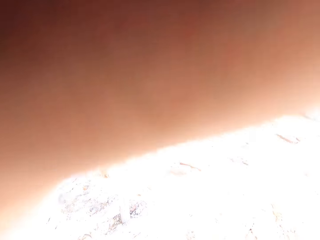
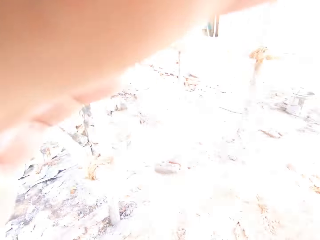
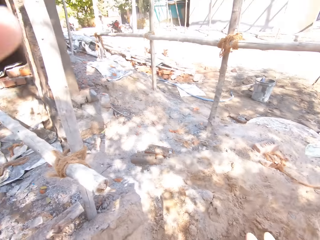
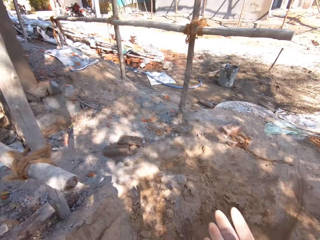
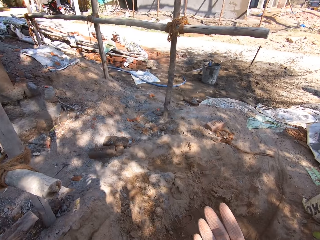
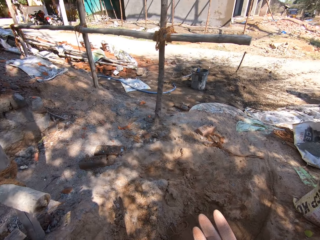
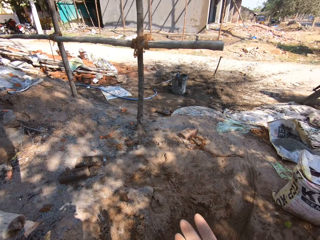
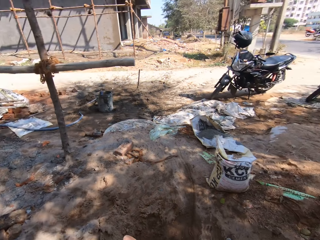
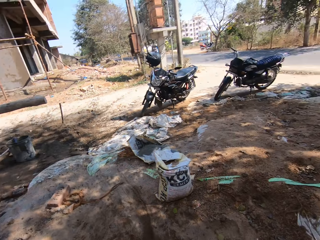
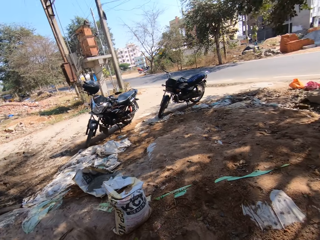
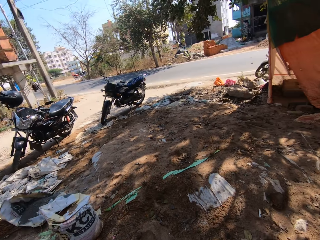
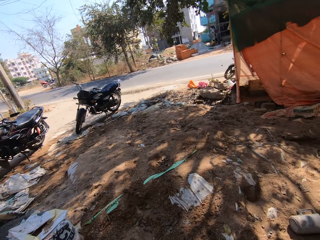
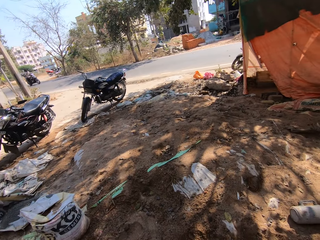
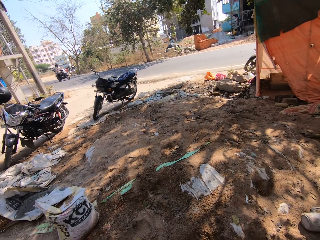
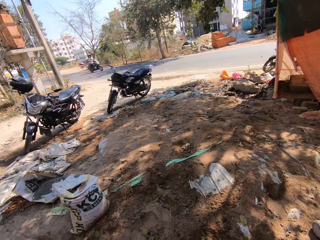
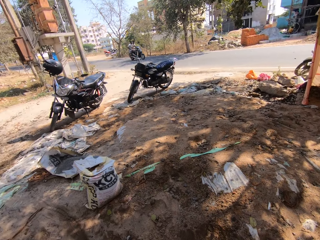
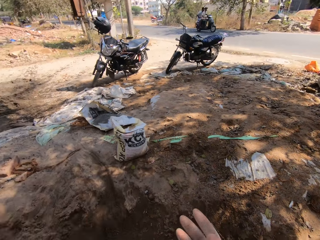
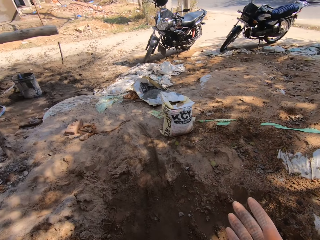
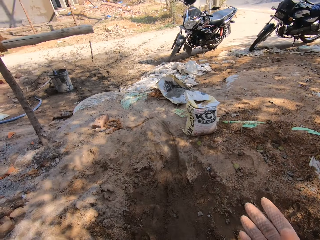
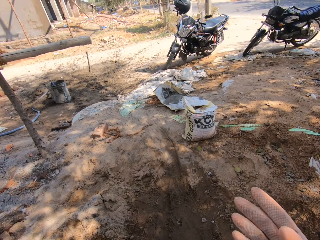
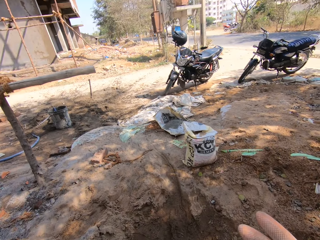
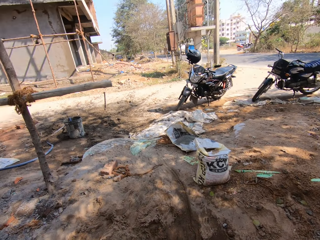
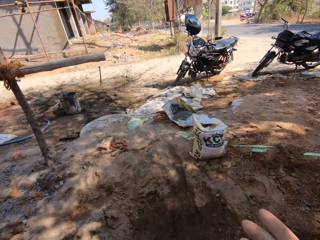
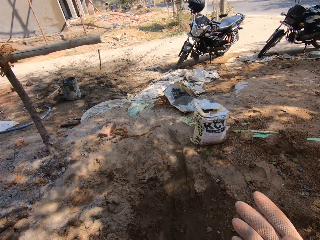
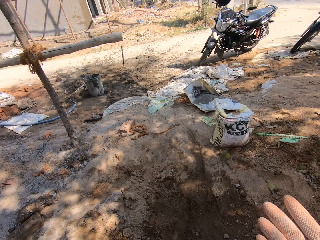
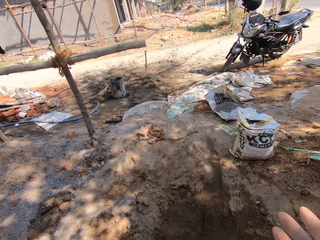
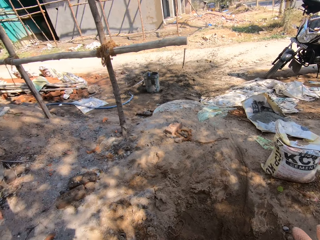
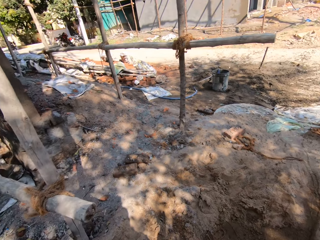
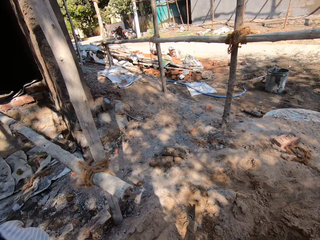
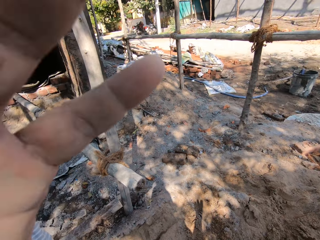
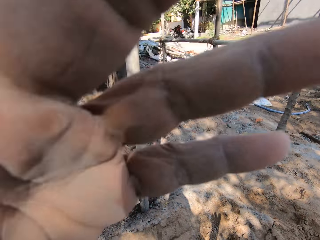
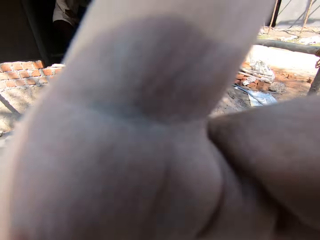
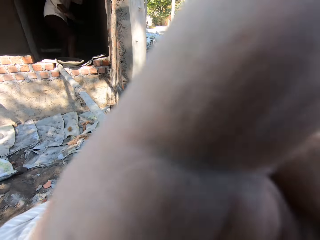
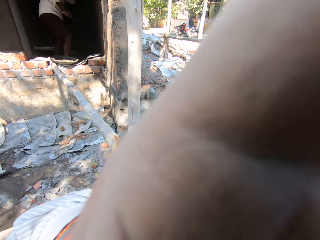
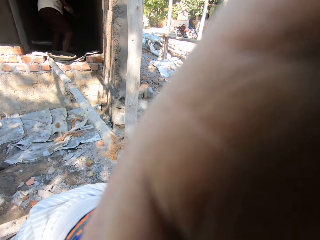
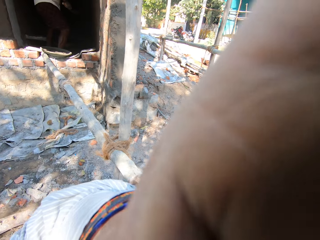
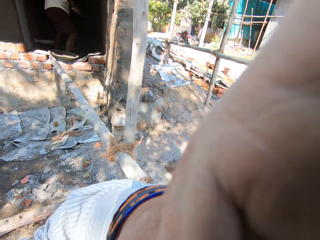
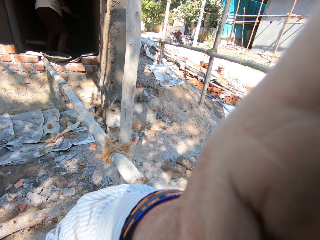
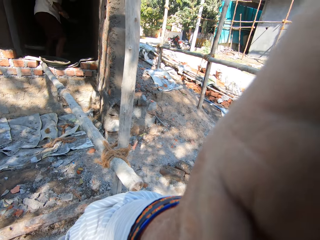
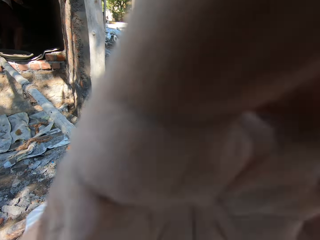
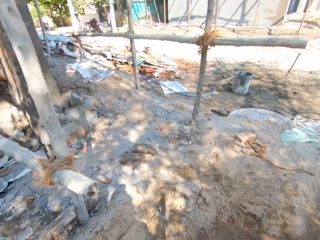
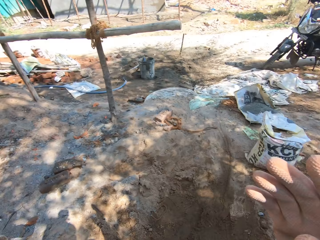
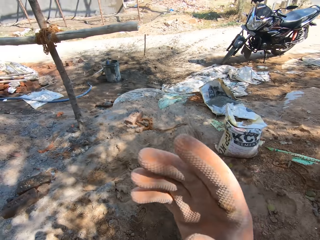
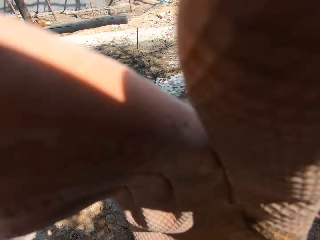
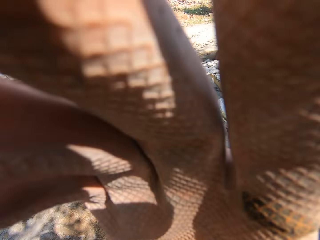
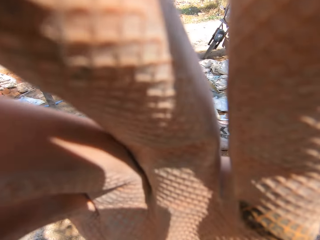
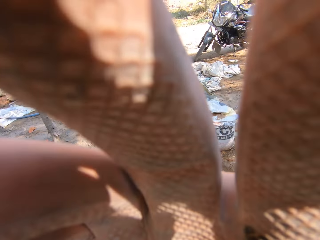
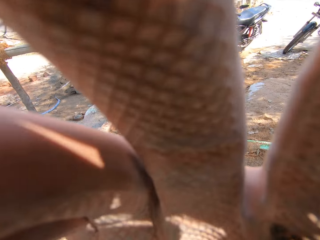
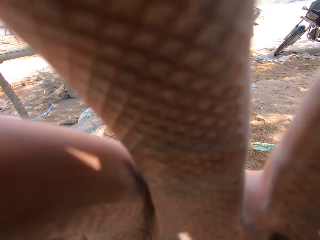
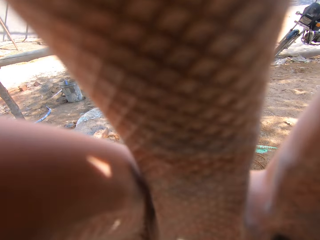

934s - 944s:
The camera wearer looks around. They stretch the hand.

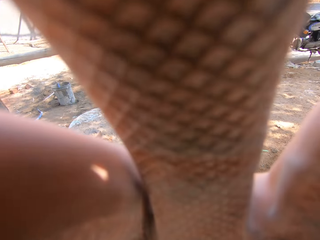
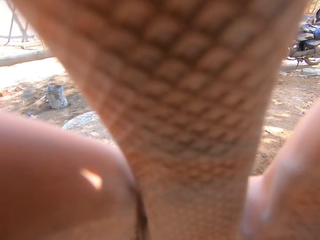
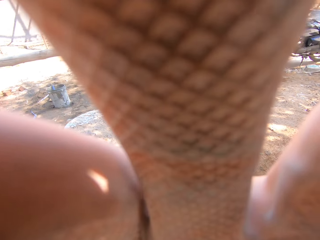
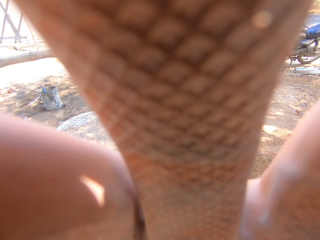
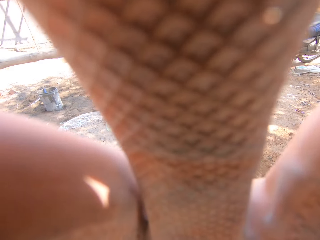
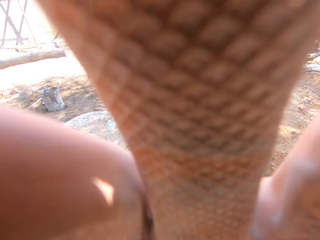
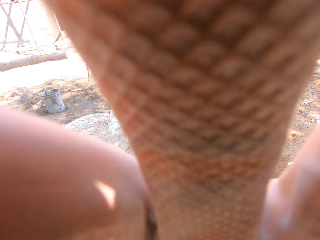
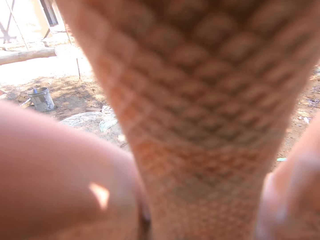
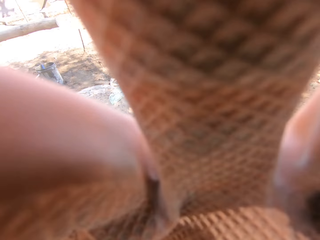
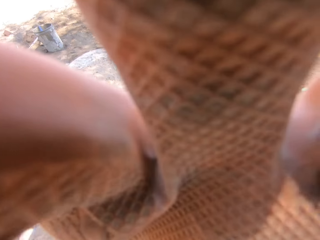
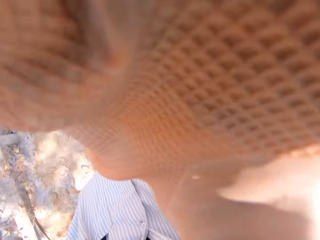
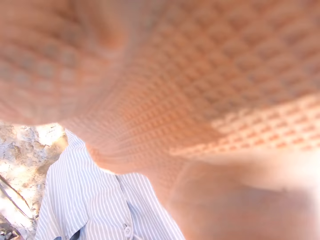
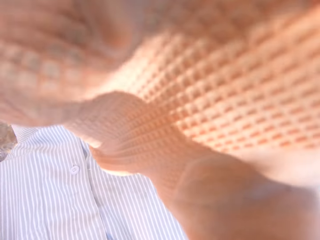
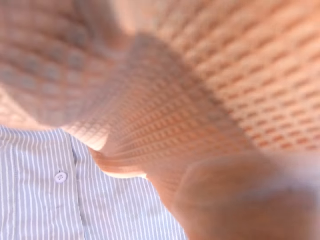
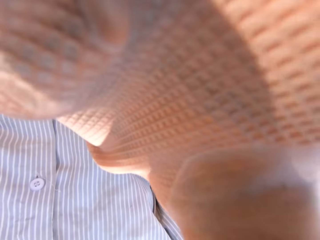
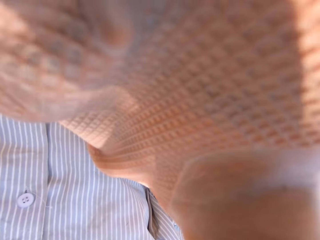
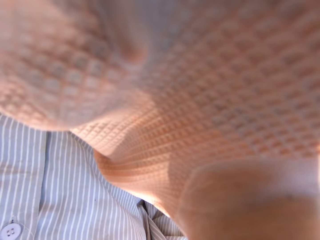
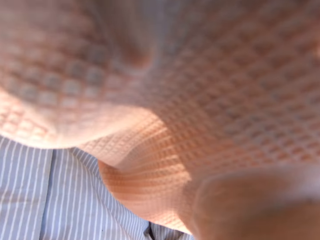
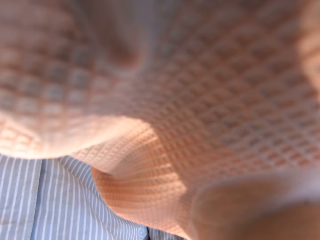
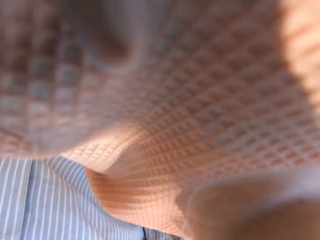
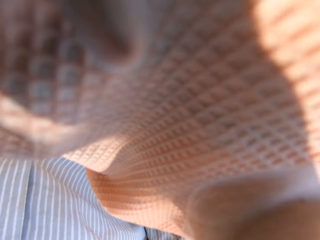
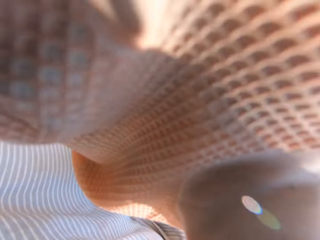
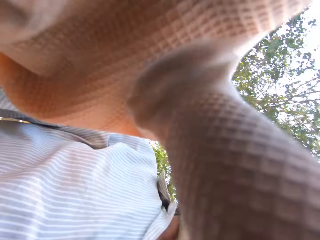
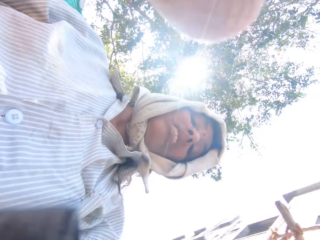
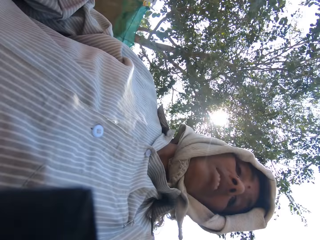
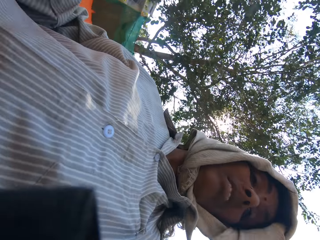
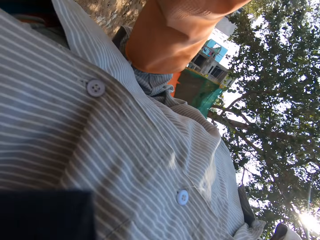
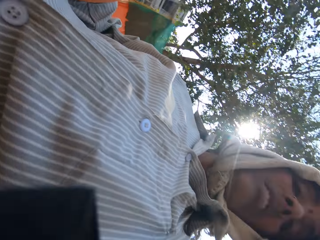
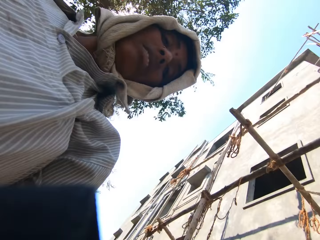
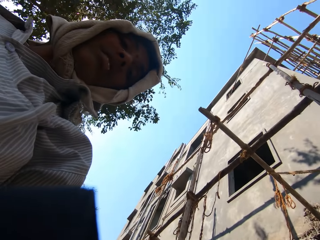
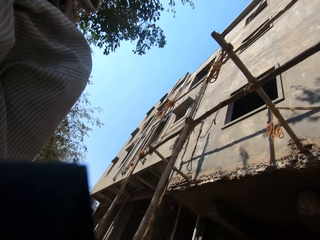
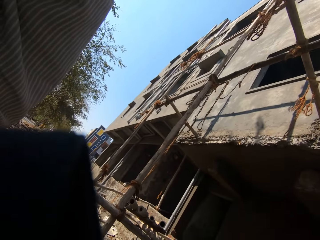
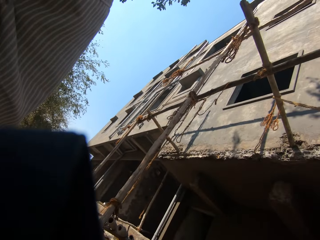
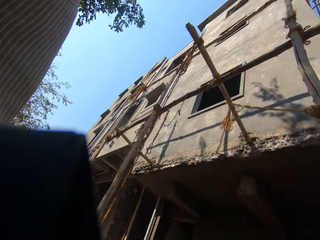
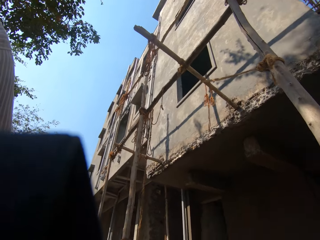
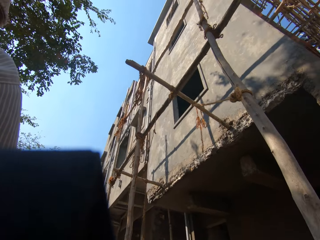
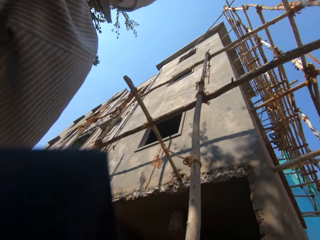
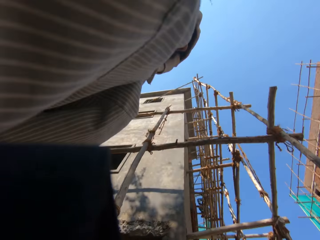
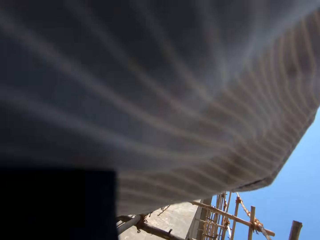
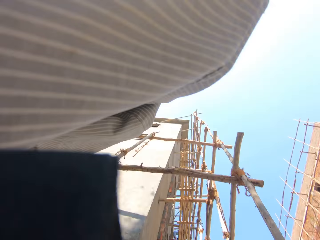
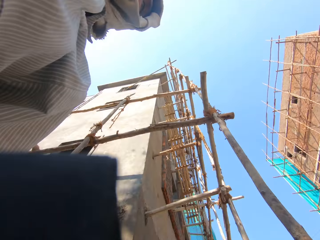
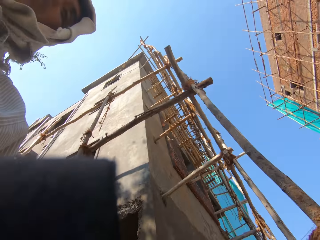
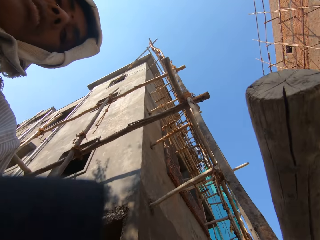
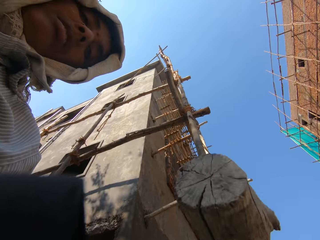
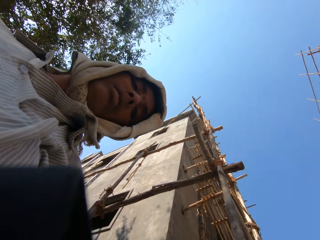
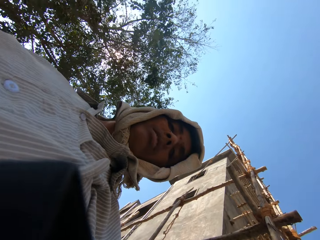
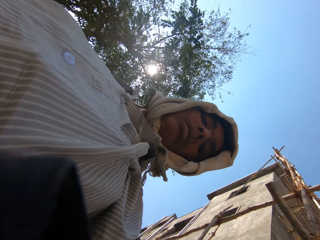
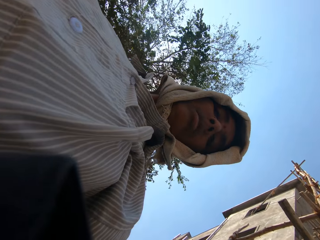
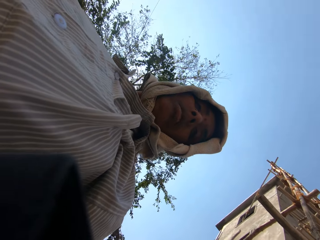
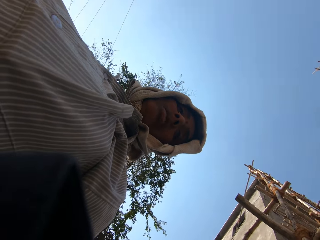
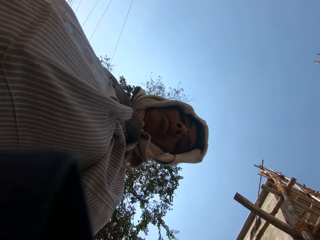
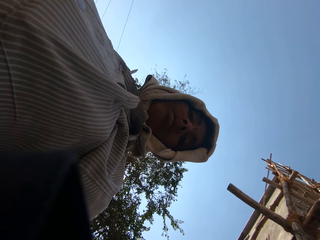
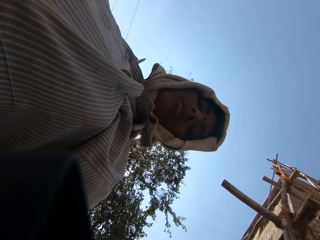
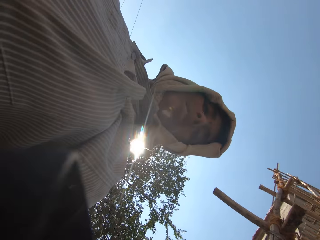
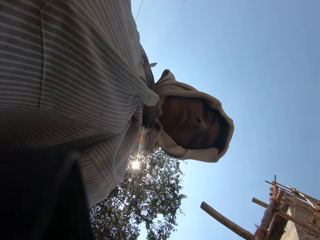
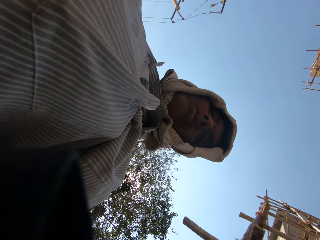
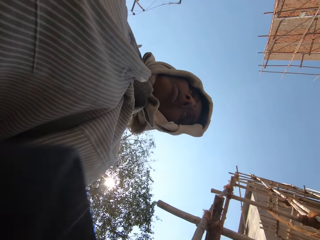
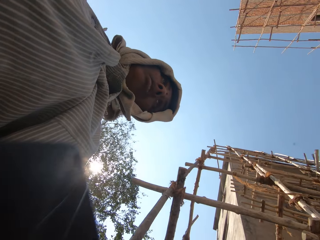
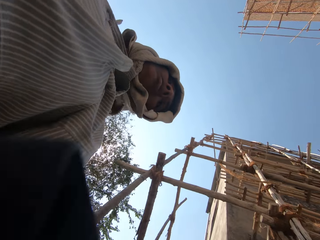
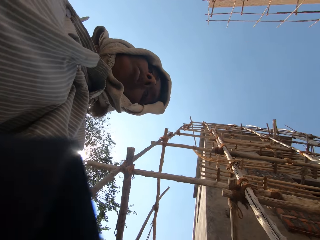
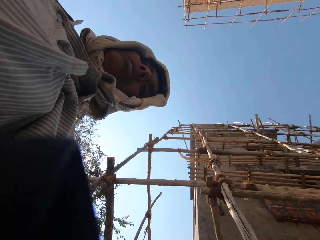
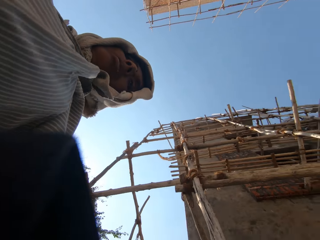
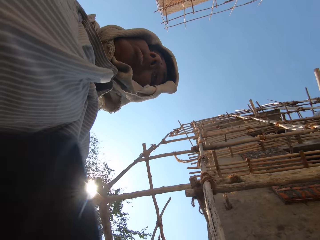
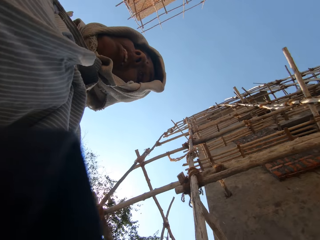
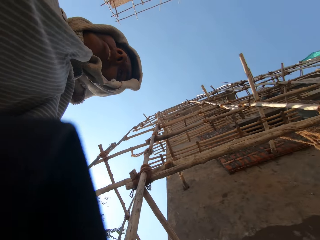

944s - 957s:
The camera wearer adjusts the camera. They look around.
